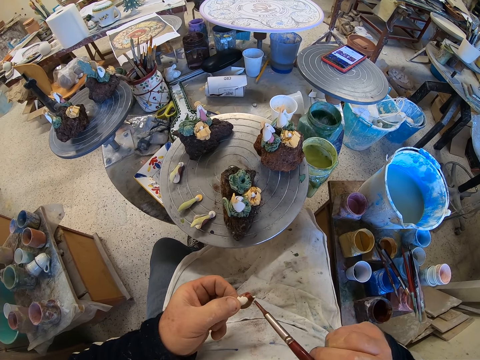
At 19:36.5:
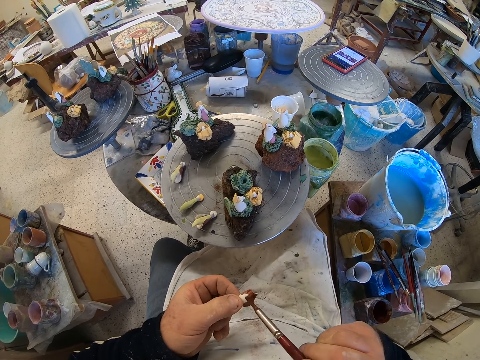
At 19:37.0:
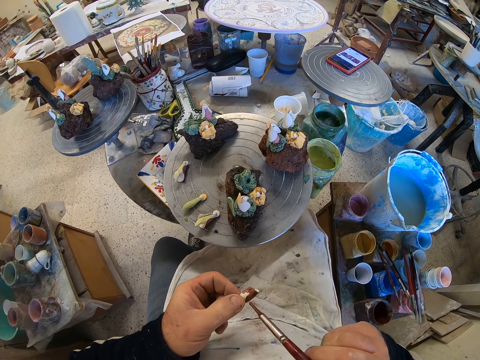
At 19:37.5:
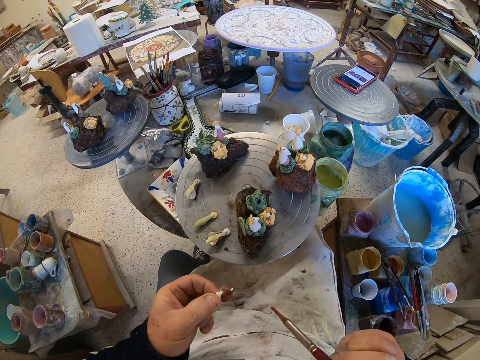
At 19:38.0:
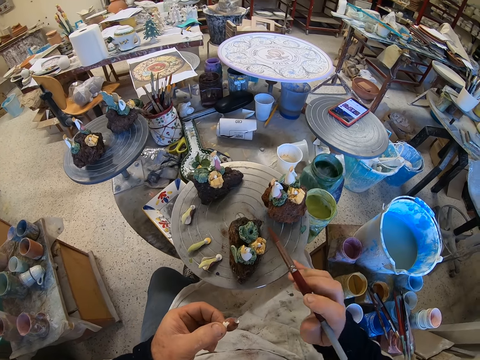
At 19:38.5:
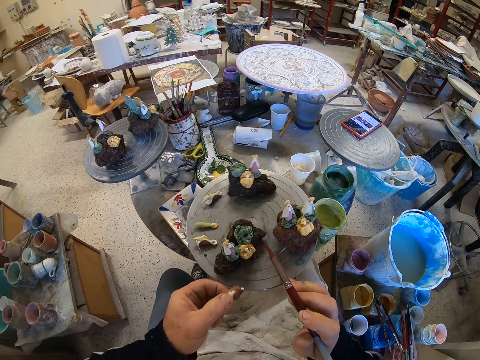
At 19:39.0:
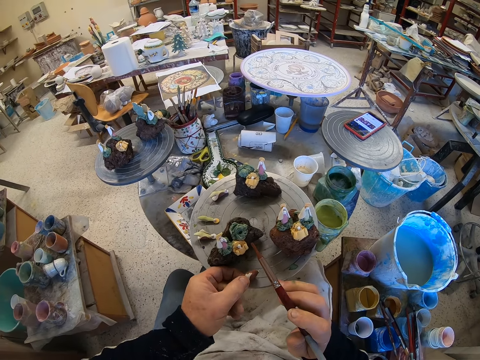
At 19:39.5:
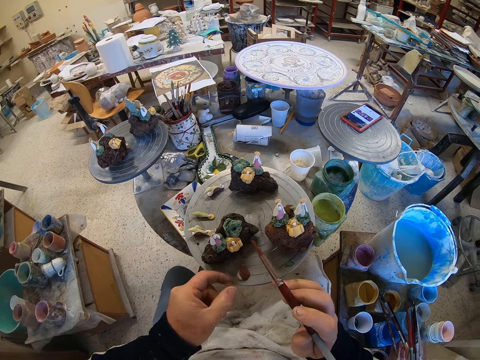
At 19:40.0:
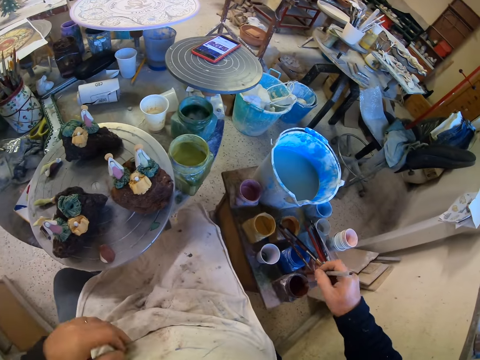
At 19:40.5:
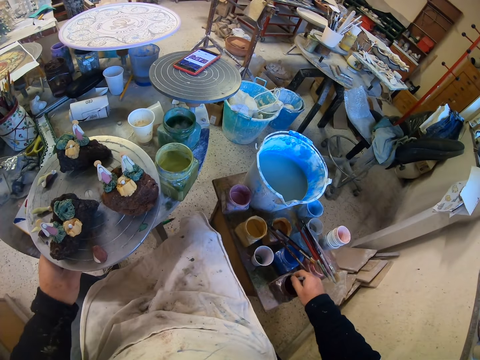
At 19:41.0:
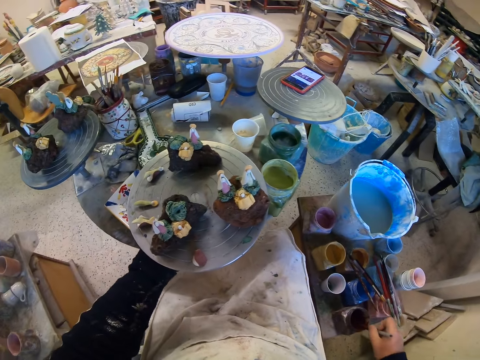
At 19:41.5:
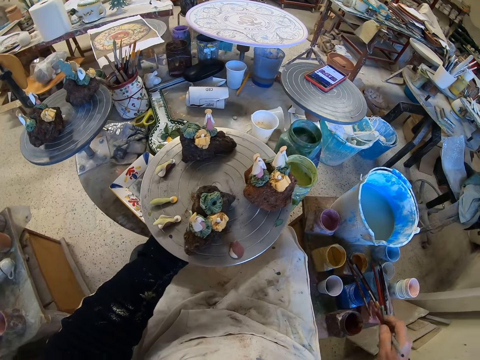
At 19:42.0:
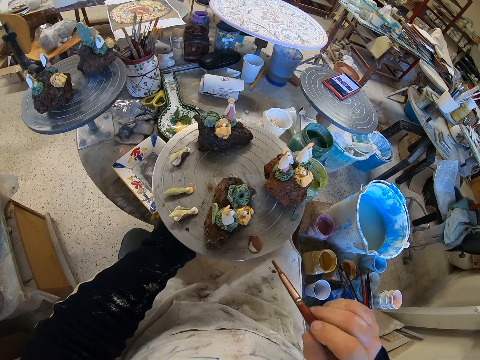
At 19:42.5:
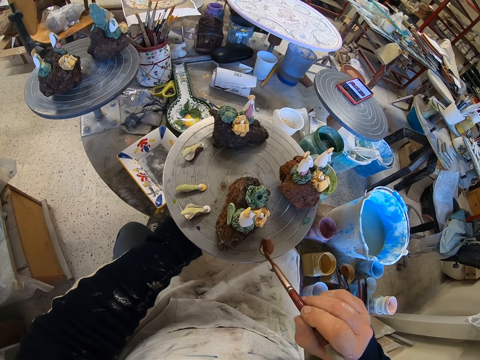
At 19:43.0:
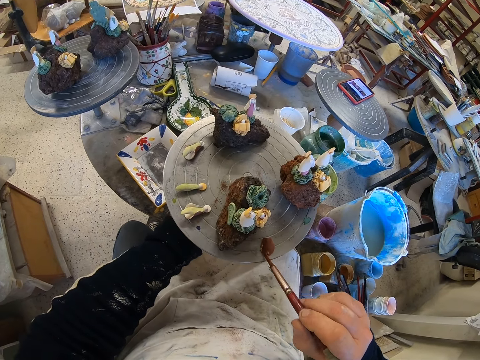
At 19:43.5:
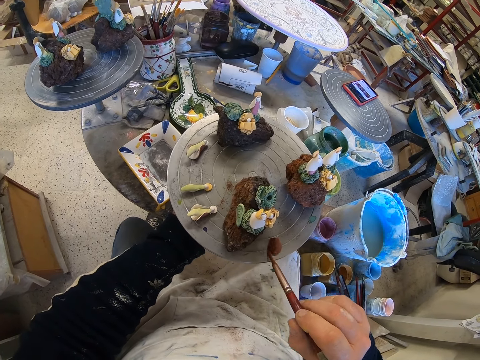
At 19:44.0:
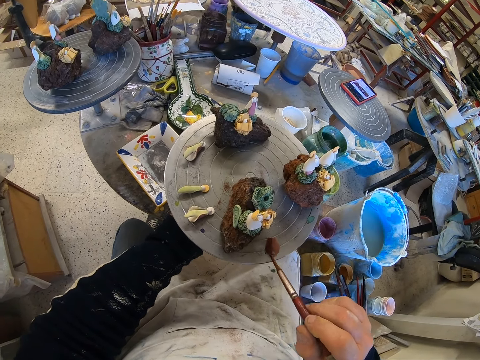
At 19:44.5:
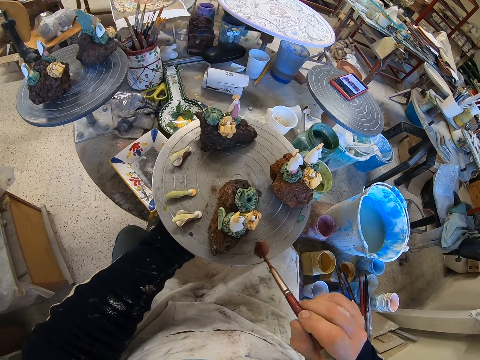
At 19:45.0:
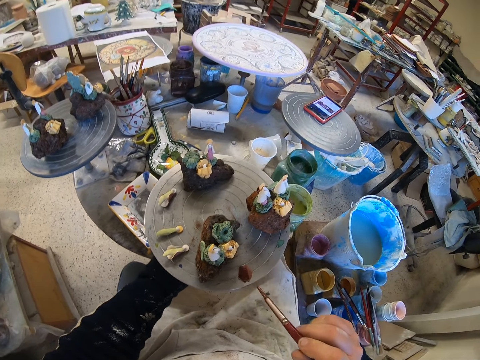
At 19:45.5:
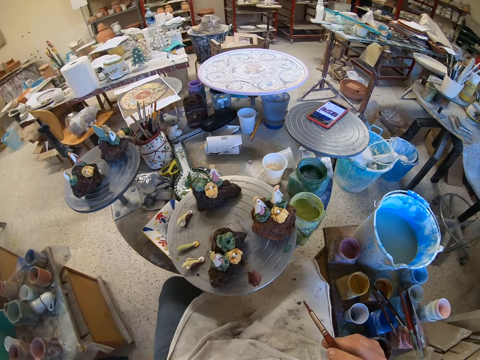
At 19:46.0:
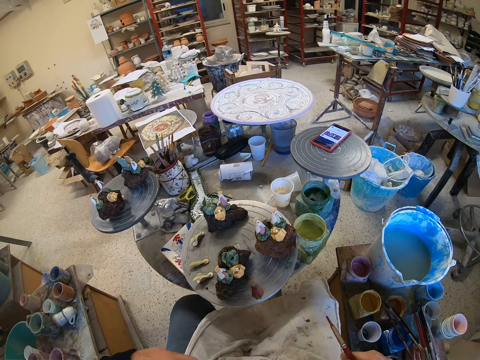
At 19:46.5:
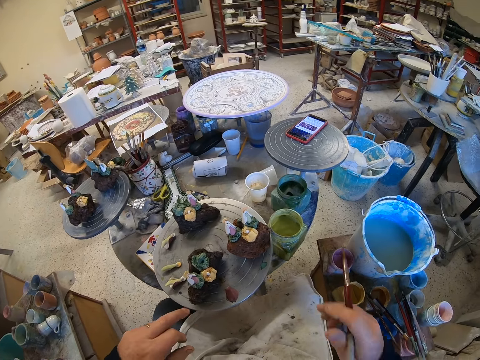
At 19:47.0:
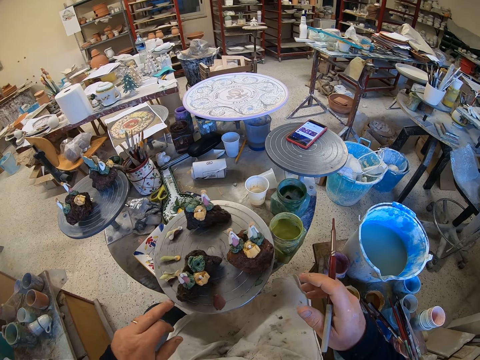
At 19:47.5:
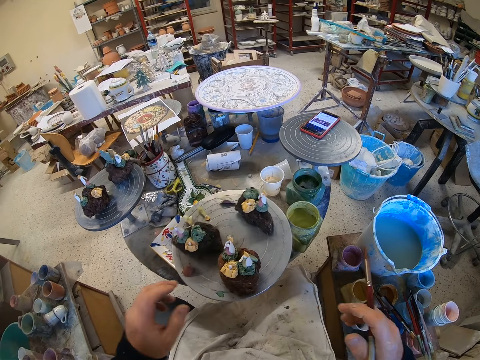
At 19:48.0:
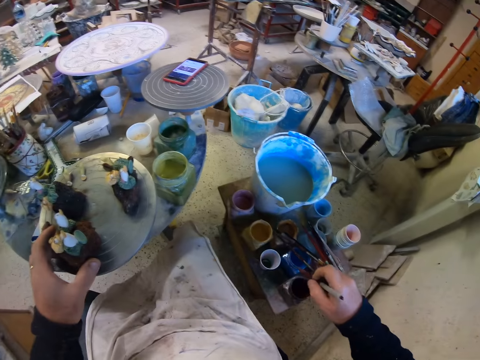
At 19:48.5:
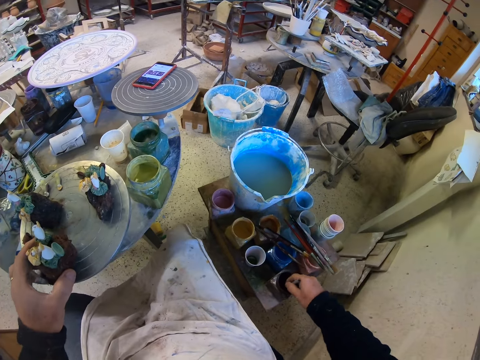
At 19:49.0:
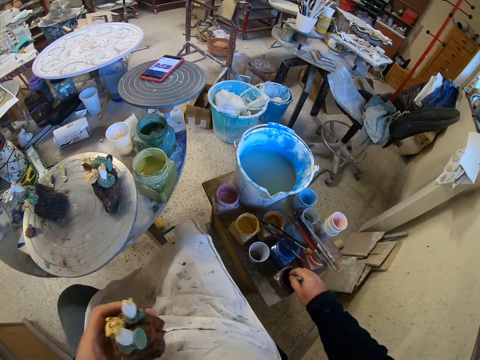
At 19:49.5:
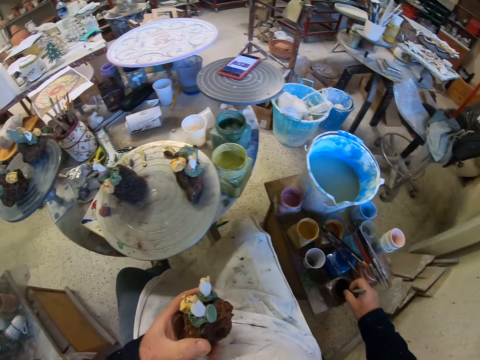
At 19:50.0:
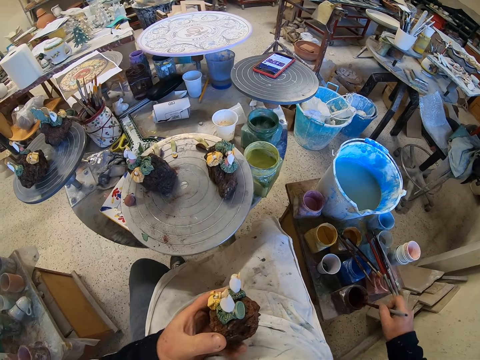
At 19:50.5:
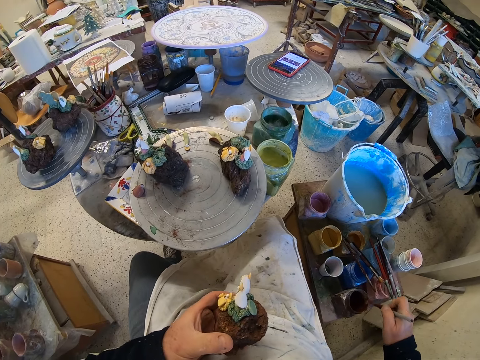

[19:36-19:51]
The camera wearer adjusts a stool on the floor. They put down a craft model on the stool. They scoop paint from a paint can. They rotate a table. They adjust the stool on the floor. They paint the craft model with a paint brush. They look around a garage. They adjust the stool on the floor. They rotate the table. They scoop paint from the paint can.

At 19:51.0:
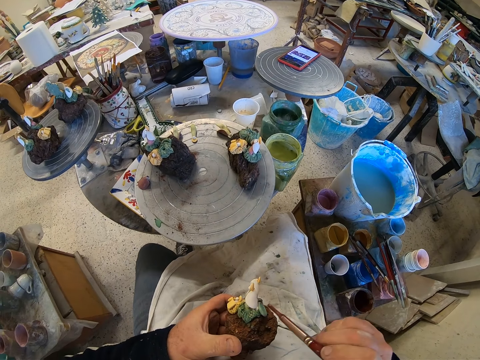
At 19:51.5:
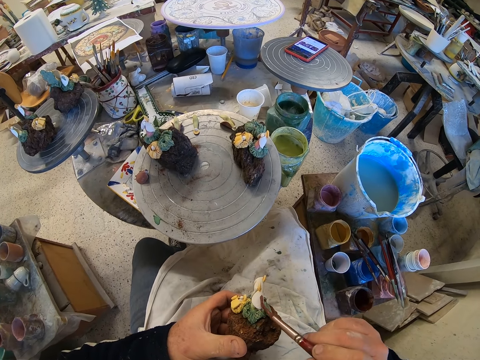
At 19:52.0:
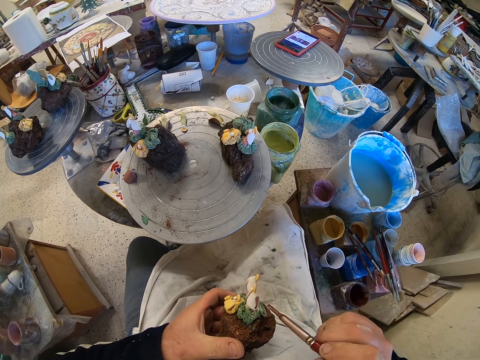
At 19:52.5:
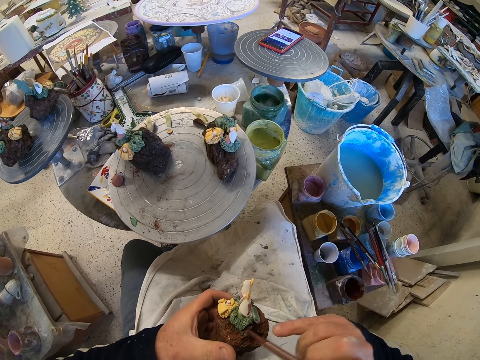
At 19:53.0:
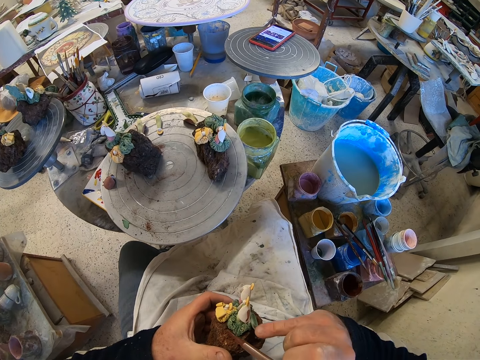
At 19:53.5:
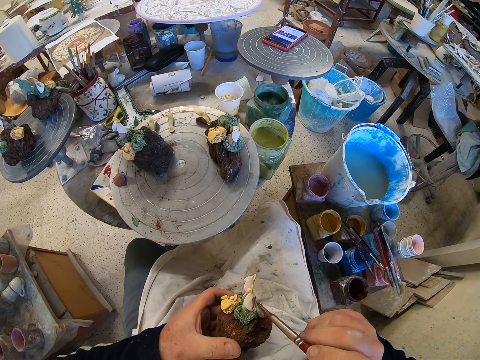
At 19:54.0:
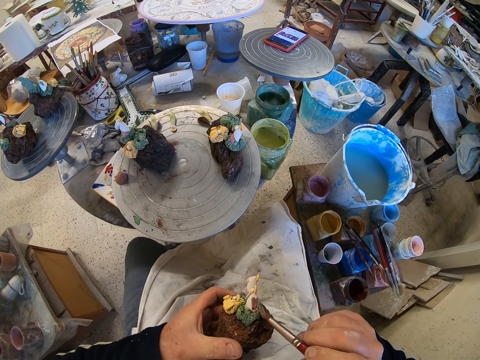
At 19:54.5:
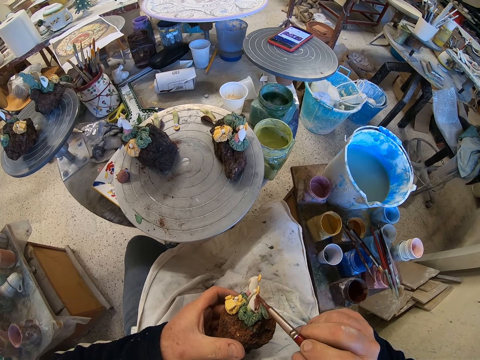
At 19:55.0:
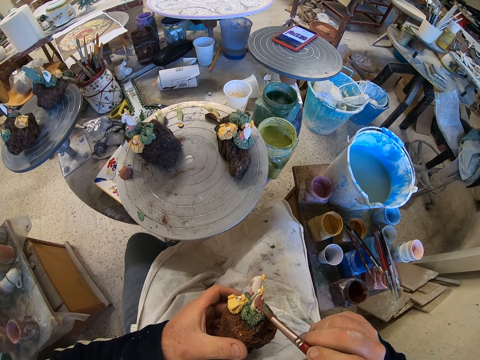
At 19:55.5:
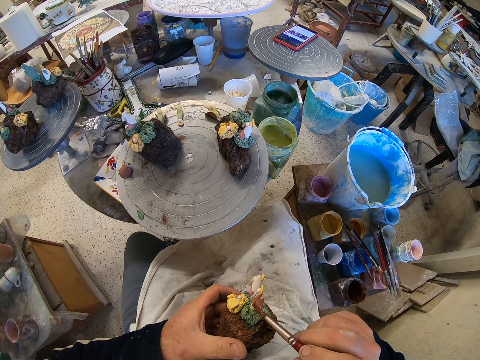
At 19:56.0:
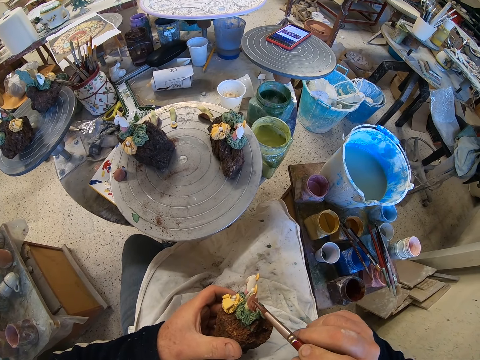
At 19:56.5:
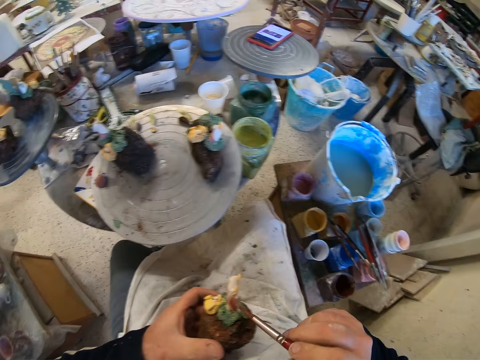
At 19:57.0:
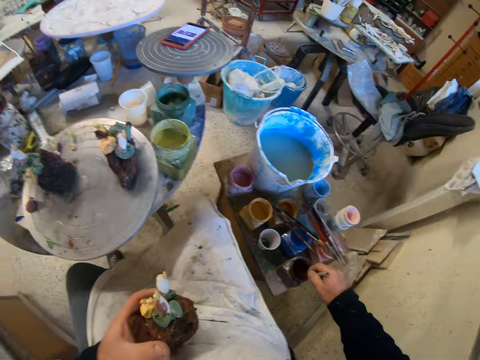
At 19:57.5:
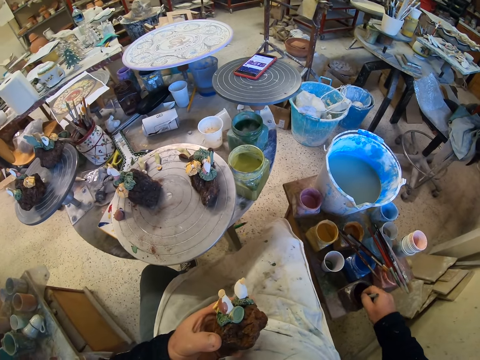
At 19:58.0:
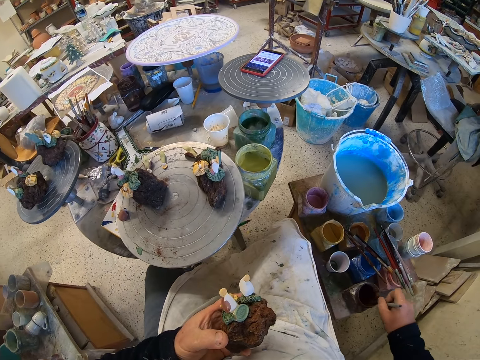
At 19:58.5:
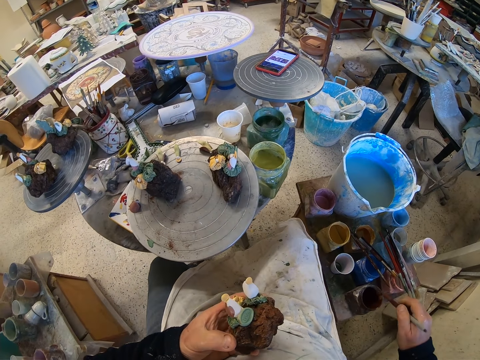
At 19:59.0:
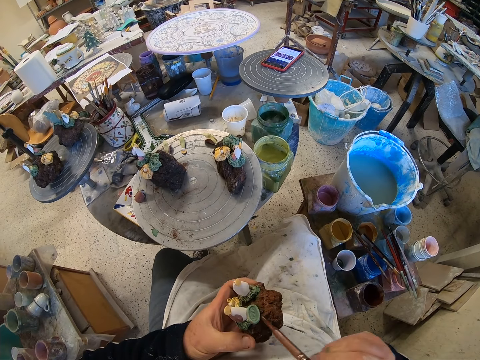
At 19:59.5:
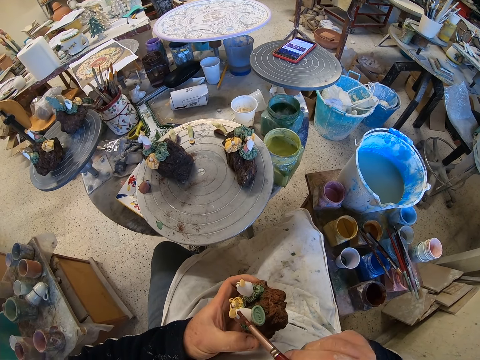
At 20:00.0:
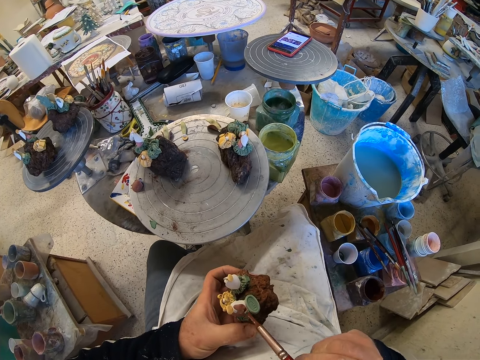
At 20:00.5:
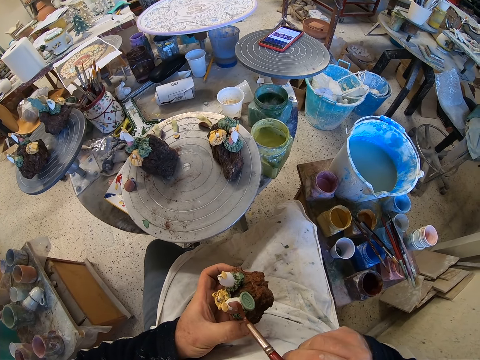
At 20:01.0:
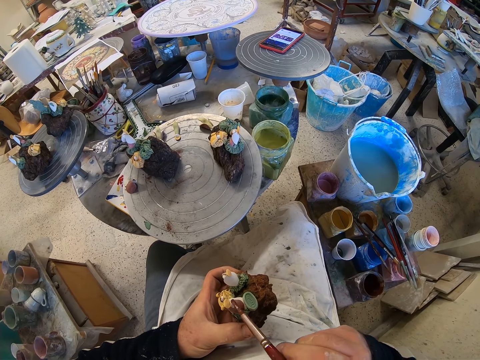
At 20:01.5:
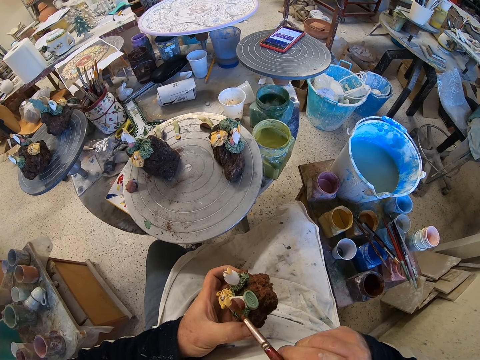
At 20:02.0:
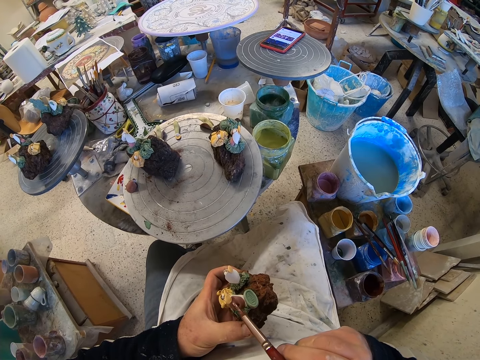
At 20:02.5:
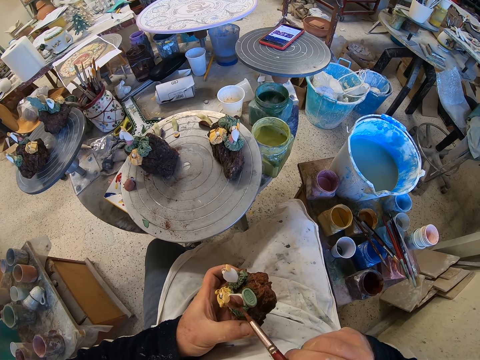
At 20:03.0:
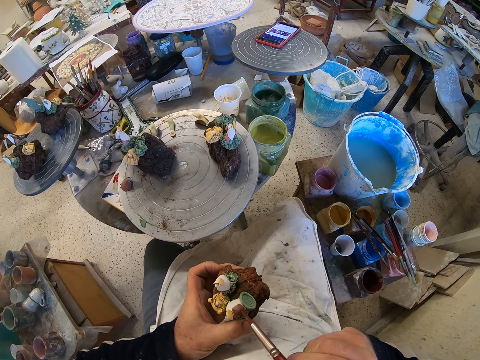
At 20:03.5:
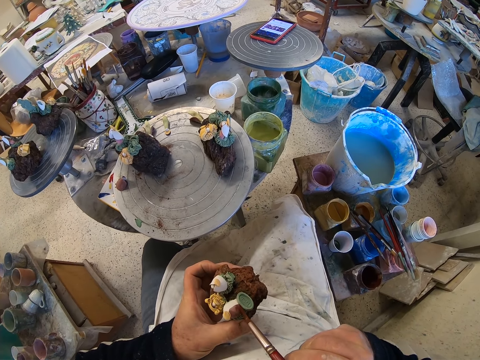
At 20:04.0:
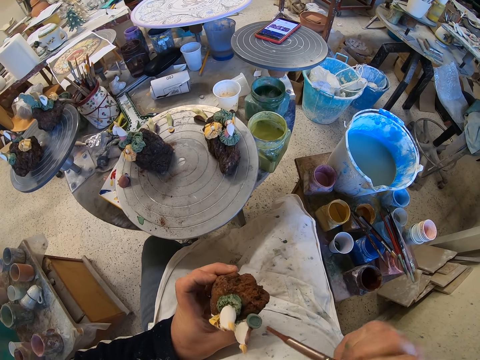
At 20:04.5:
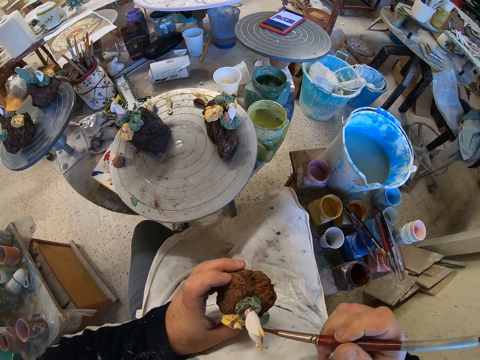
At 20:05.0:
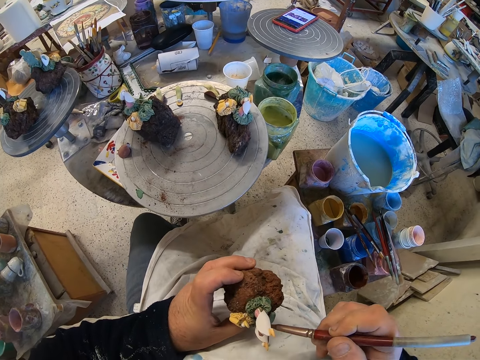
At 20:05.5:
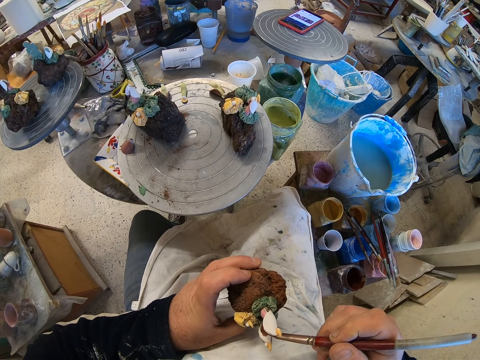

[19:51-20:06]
The camera wearer paints a craft model with a paint brush. They rub the craft model. They paint the craft model with the paint brush. They scoop paint from a paint can. They paint the craft model with the paint brush.
